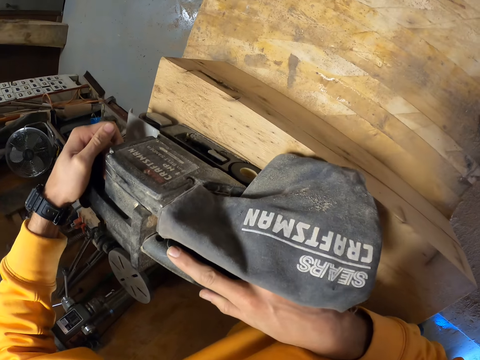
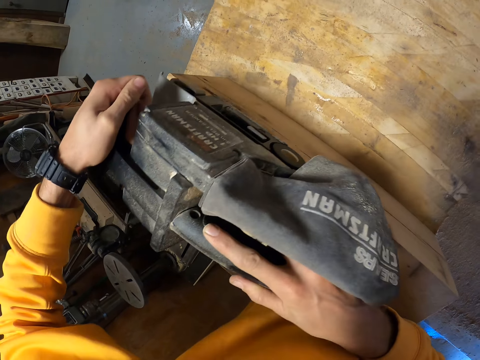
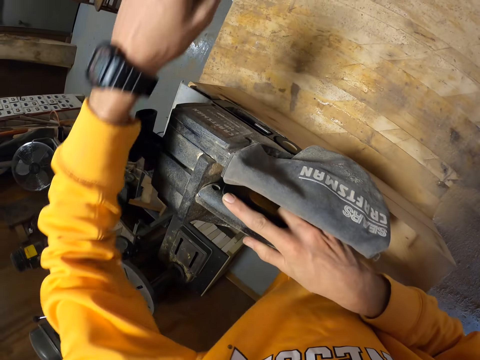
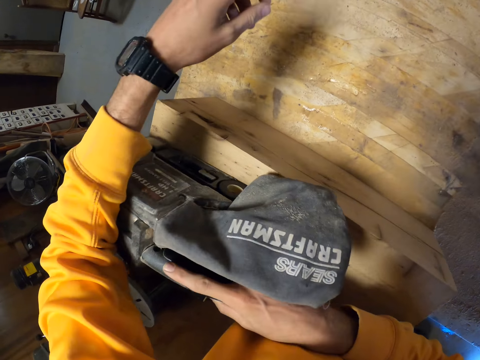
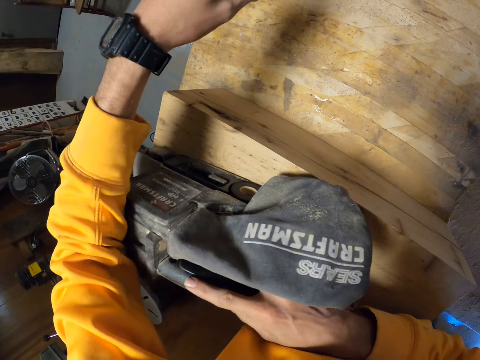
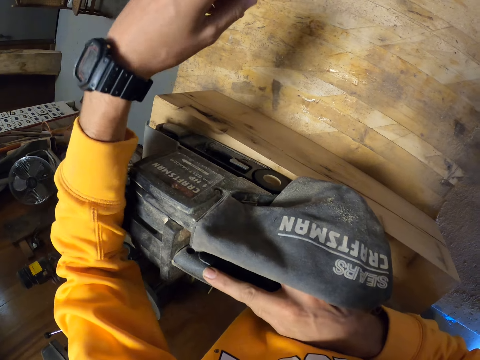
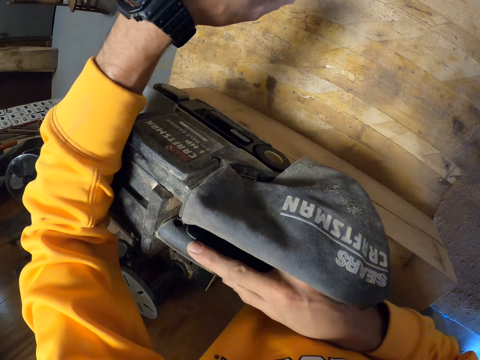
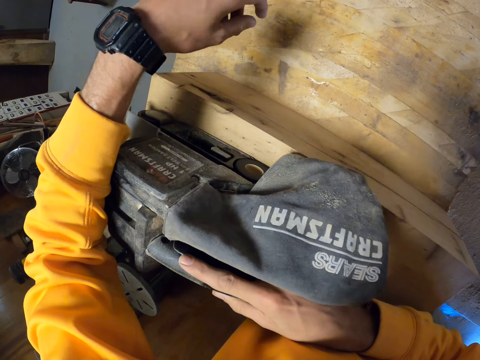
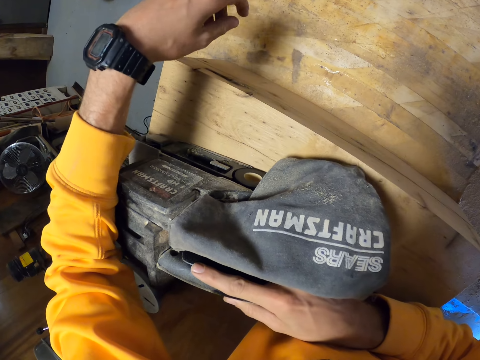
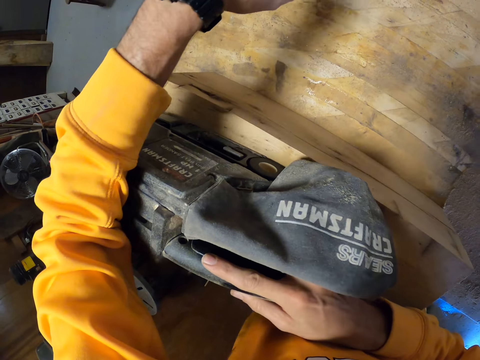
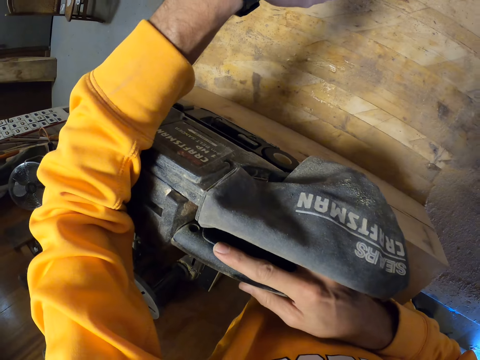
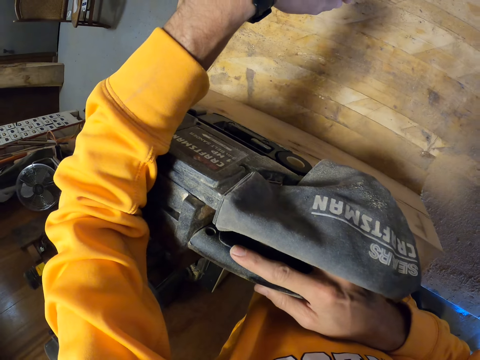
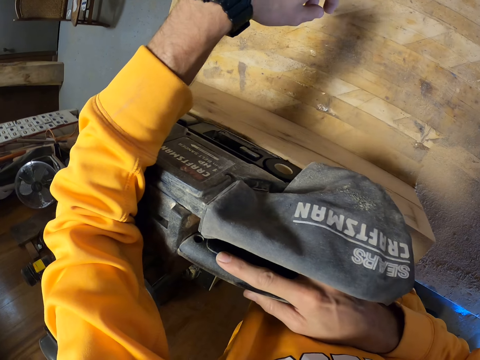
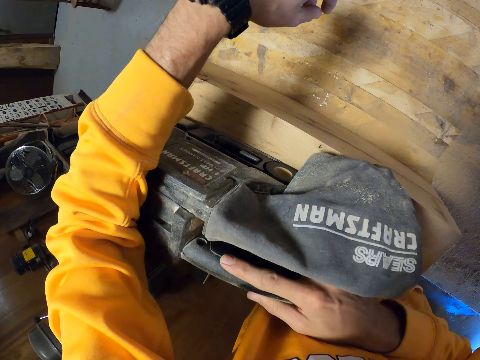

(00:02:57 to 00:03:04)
The camera wearer places his left hand on the electric wood planer.

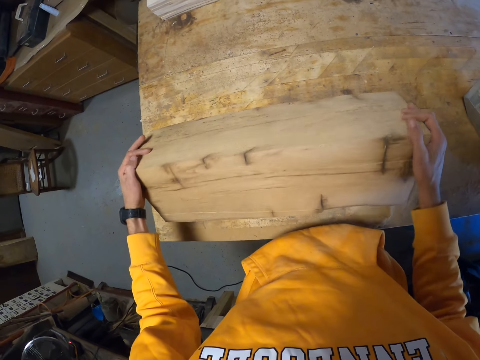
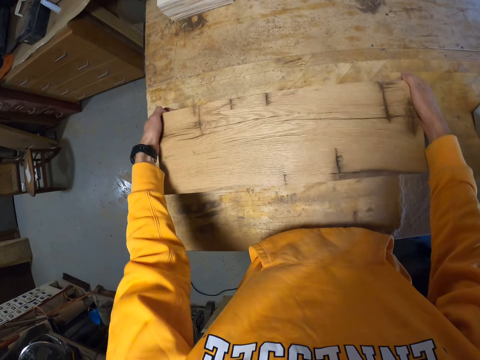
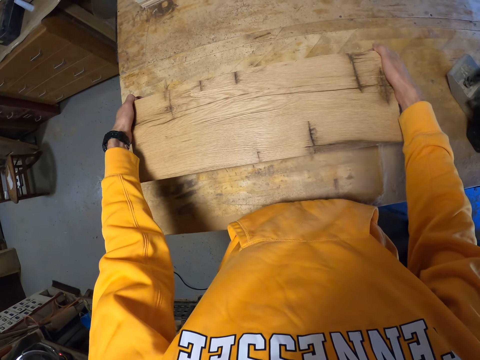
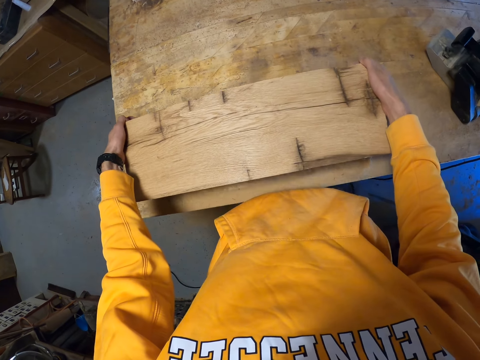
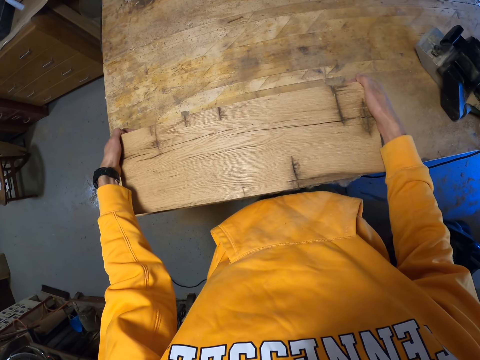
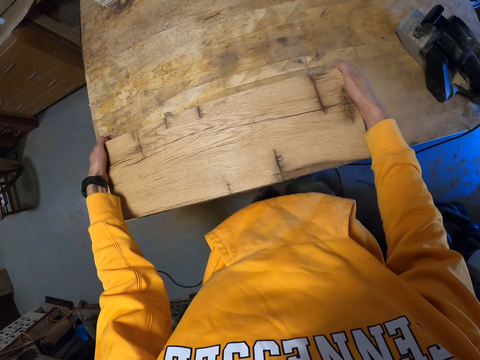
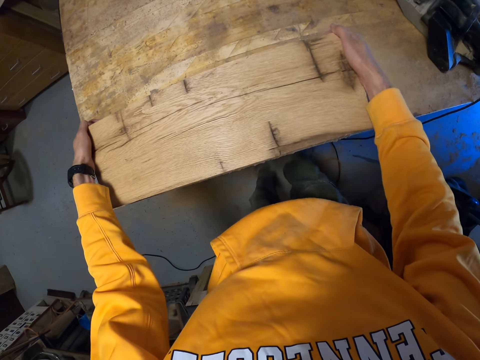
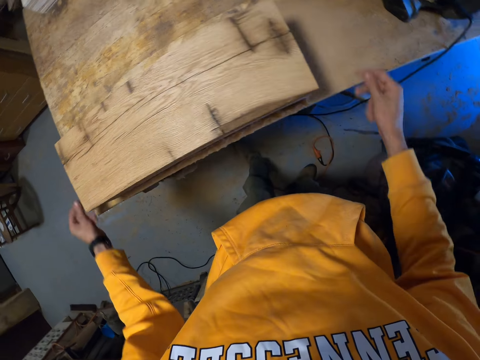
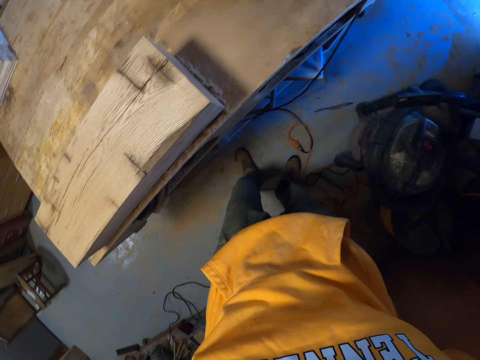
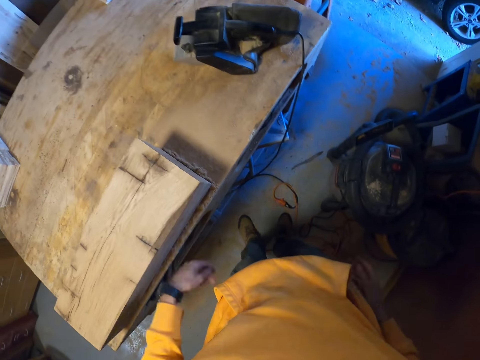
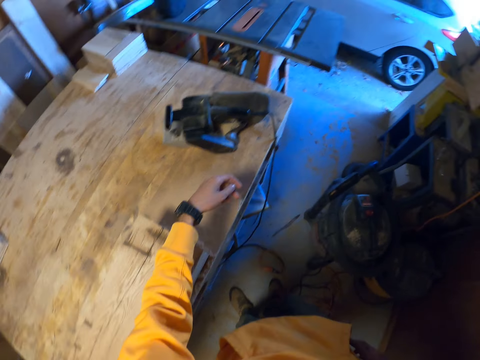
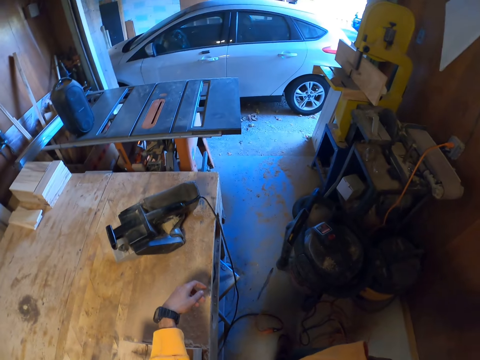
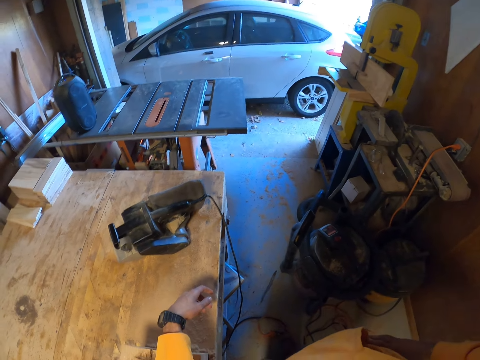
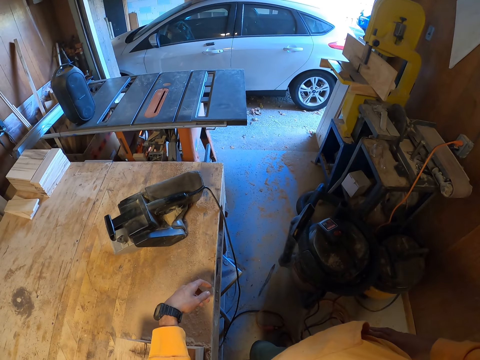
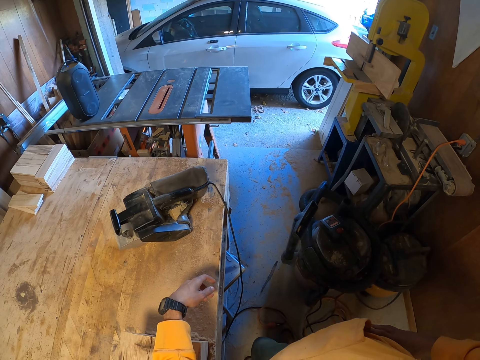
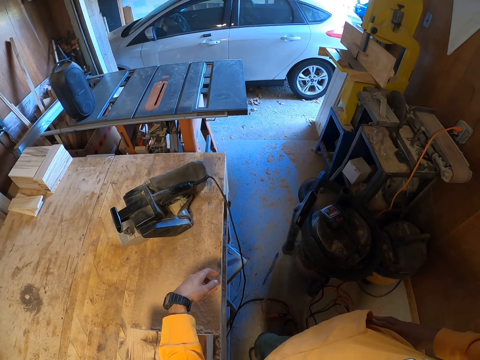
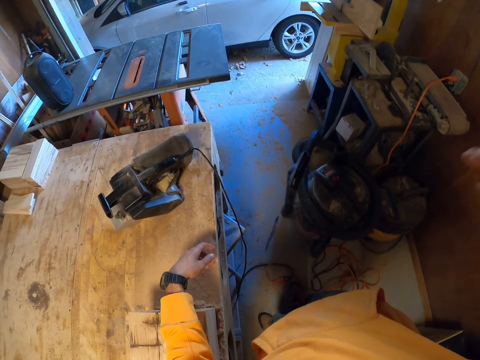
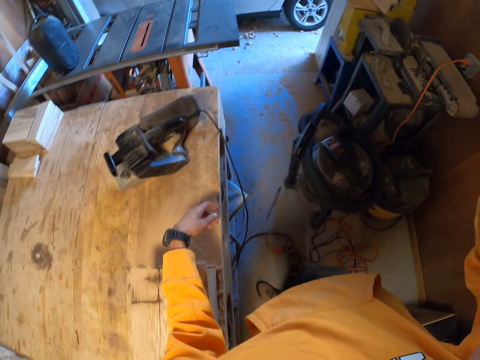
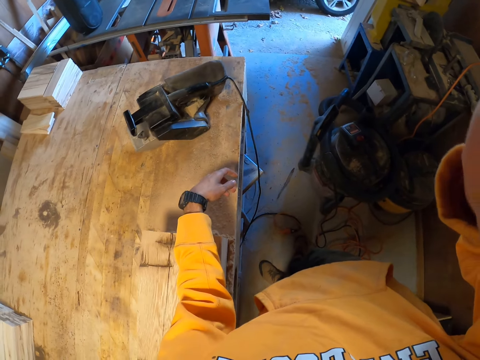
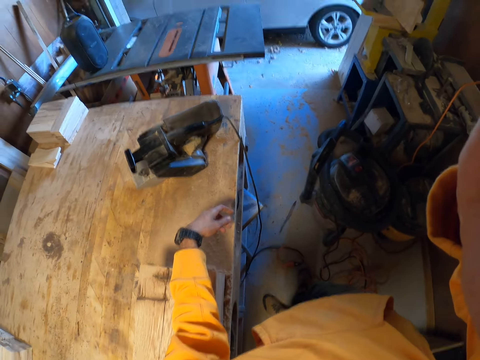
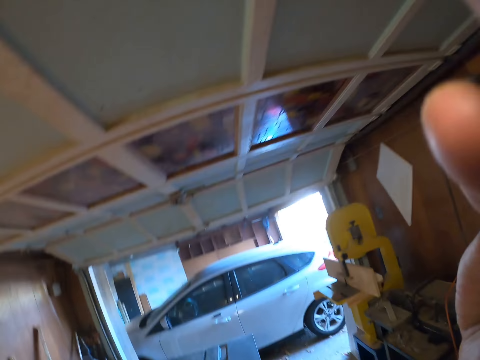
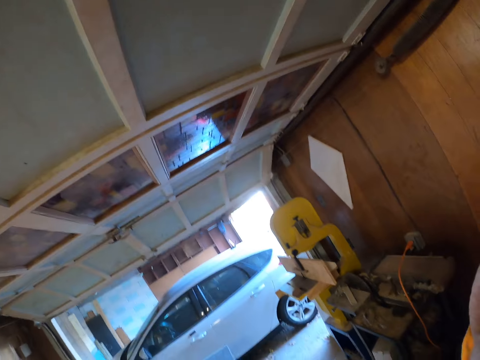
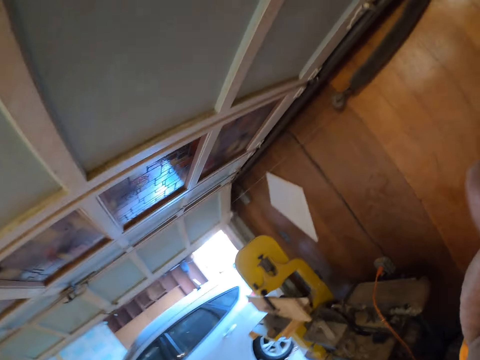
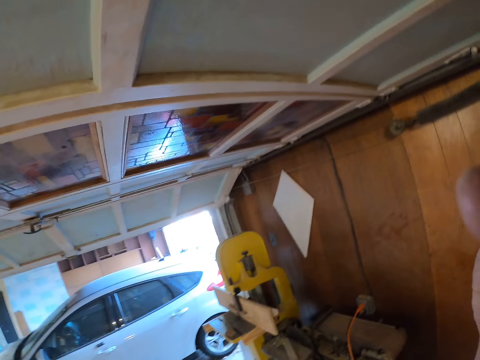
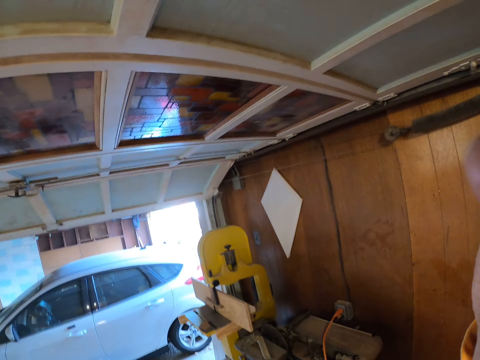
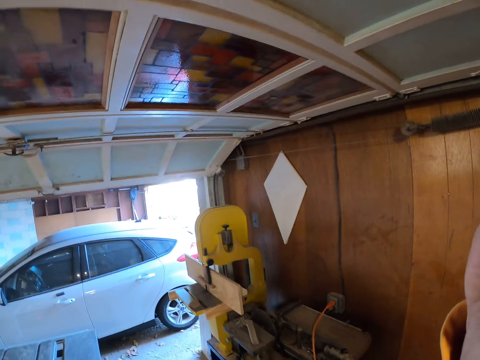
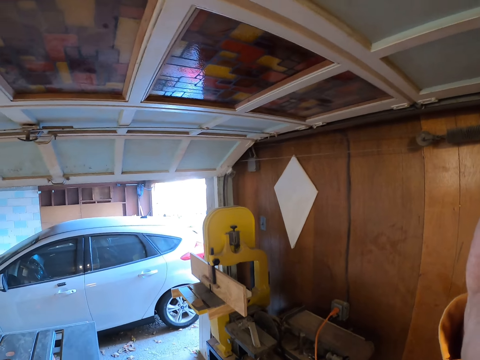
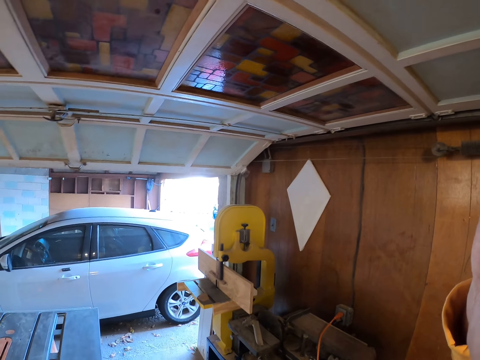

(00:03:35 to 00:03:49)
The camera wearer turns the rectangular wood over with both hands. He drops his left arm on the rectangular wood. He looks around. He raises his right hand. He adjusts the camera.

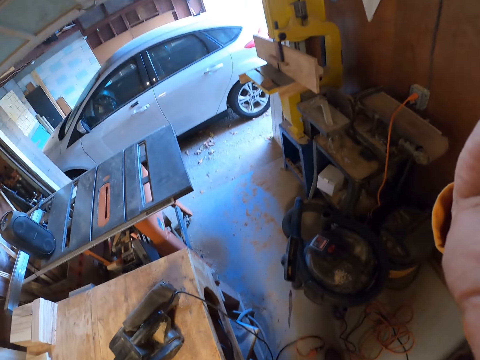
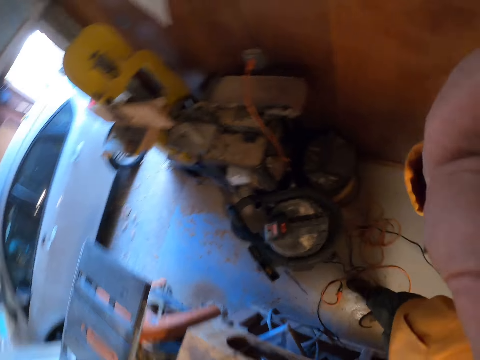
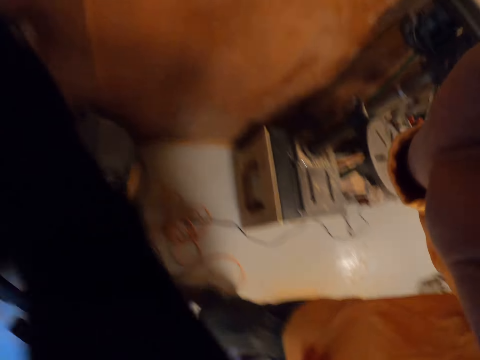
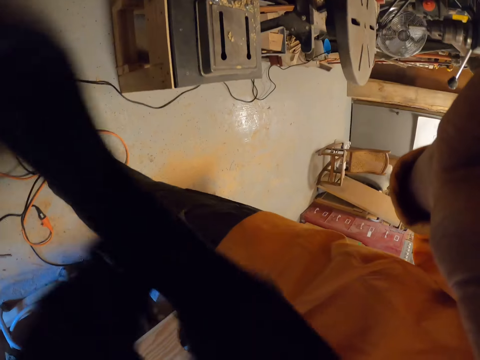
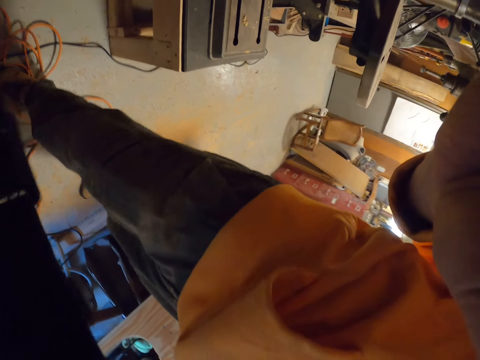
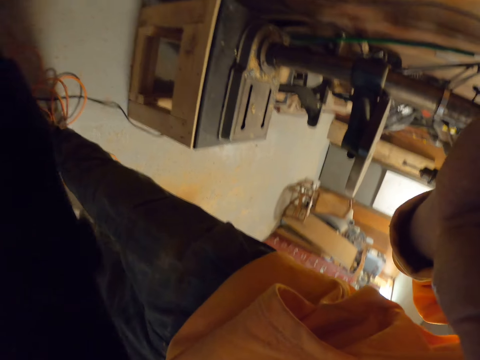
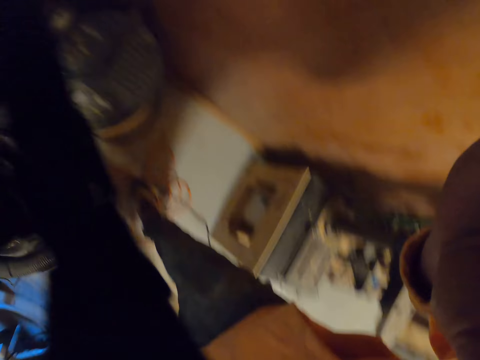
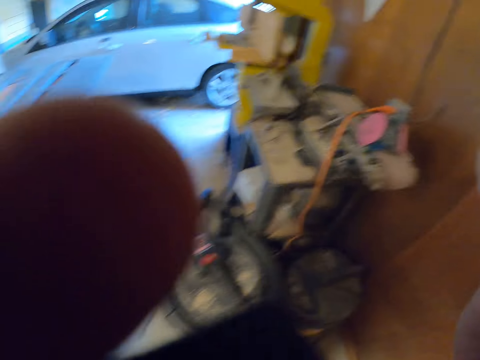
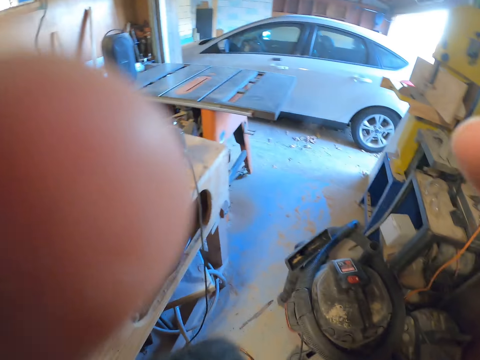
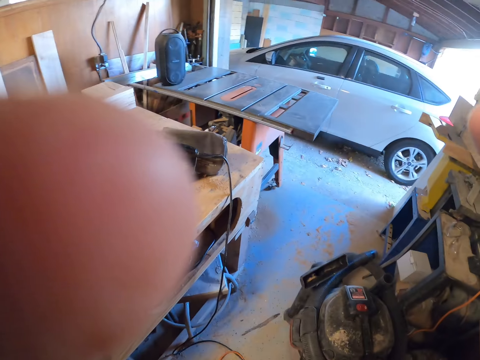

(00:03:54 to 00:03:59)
The camera wearer removes the camera with both hands.
